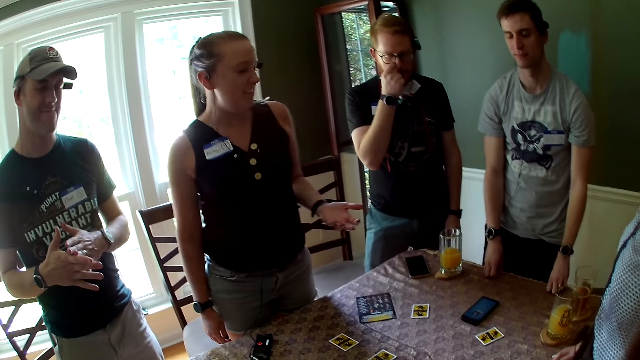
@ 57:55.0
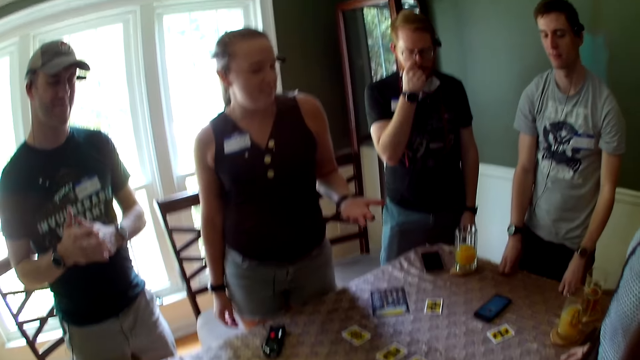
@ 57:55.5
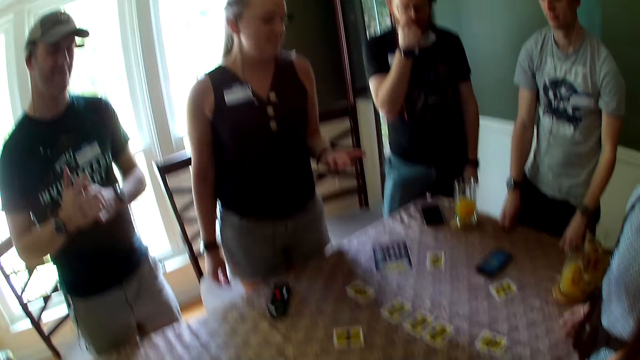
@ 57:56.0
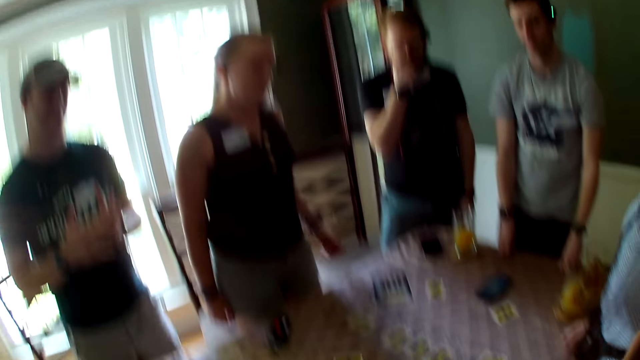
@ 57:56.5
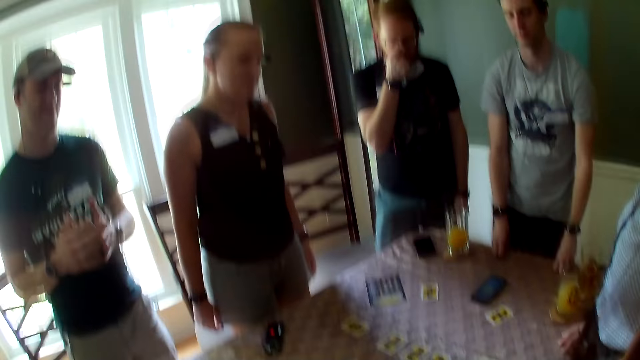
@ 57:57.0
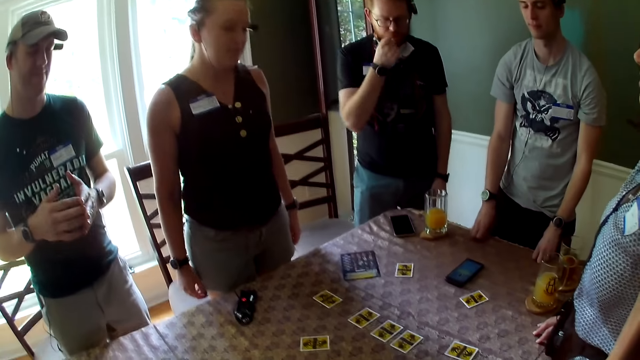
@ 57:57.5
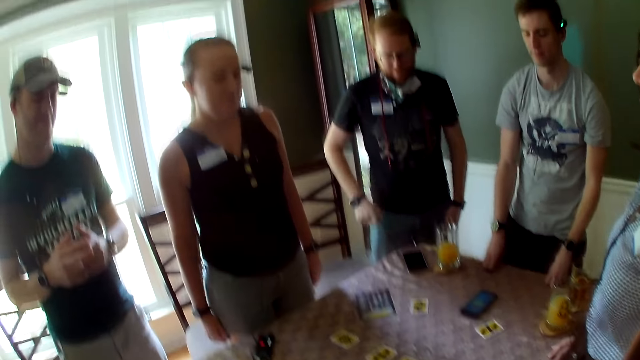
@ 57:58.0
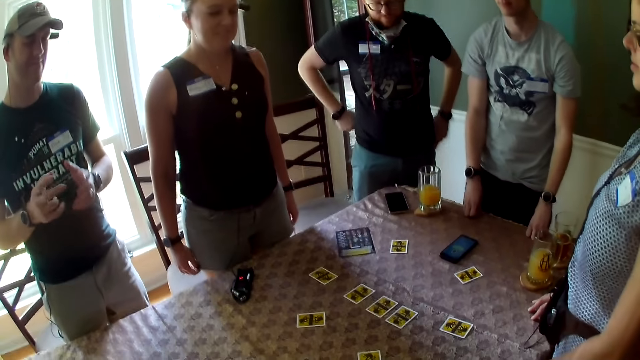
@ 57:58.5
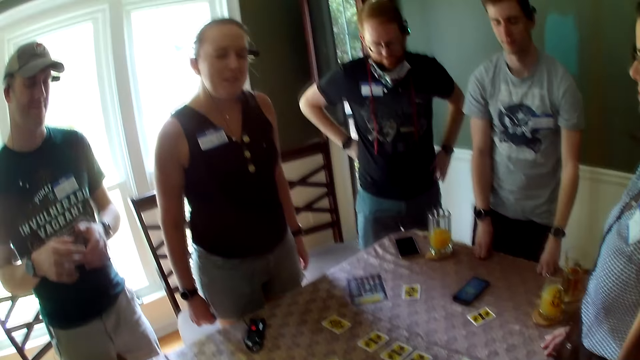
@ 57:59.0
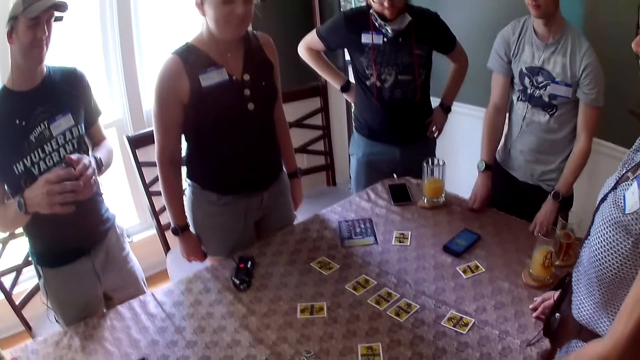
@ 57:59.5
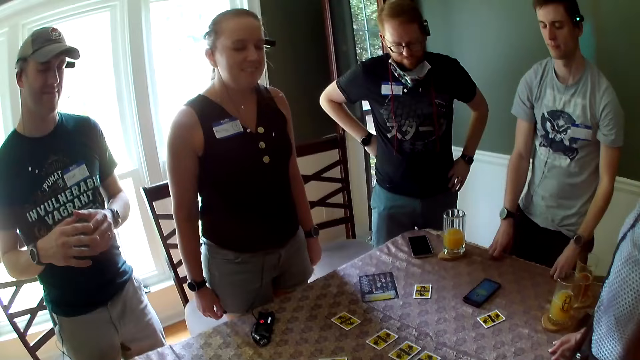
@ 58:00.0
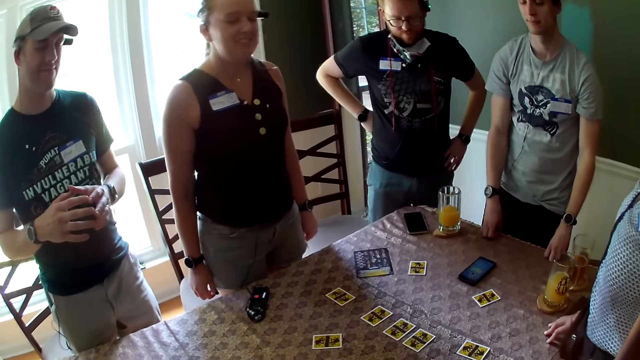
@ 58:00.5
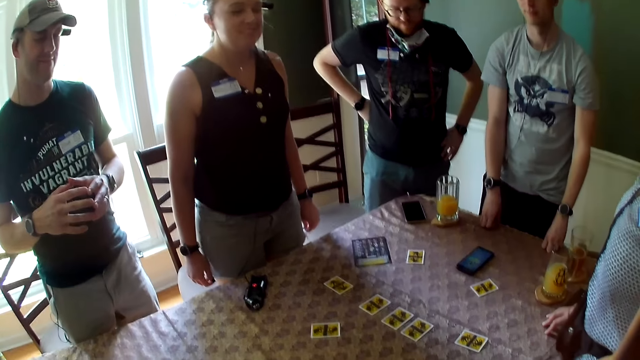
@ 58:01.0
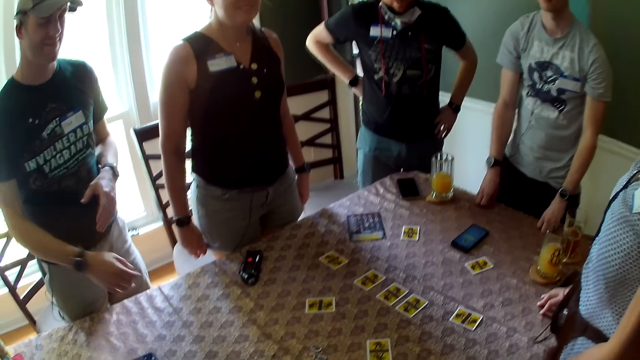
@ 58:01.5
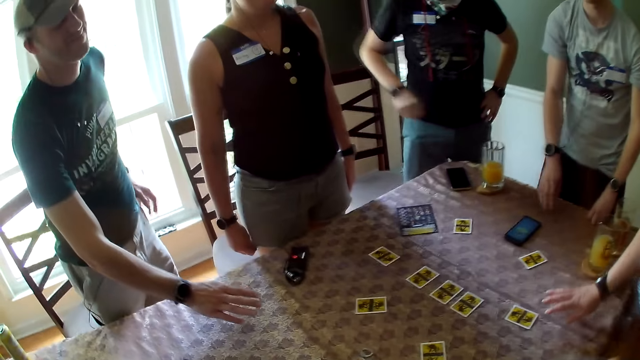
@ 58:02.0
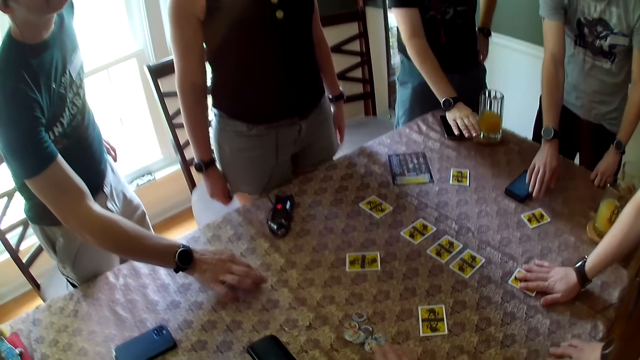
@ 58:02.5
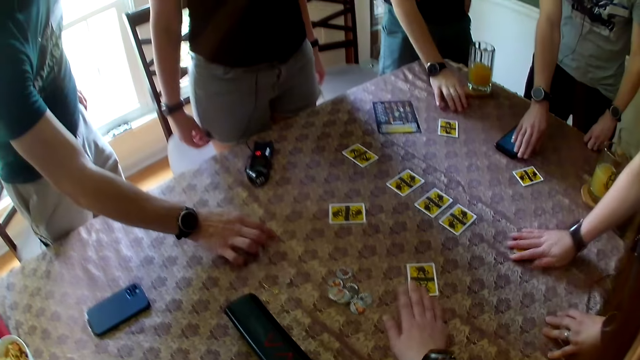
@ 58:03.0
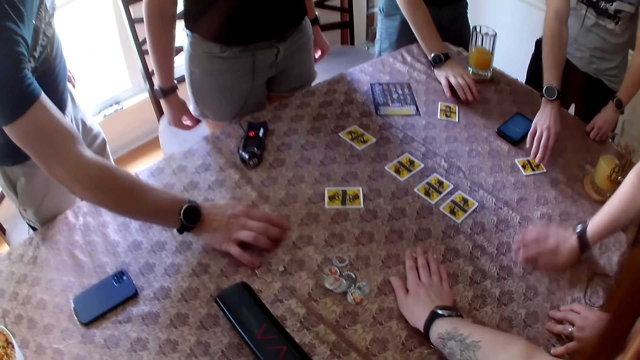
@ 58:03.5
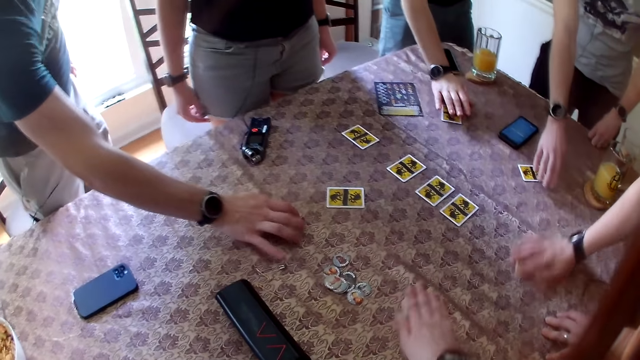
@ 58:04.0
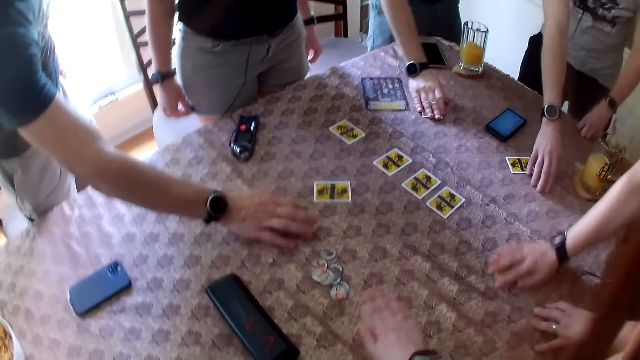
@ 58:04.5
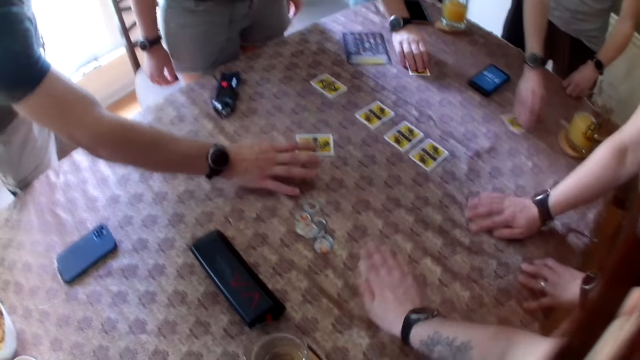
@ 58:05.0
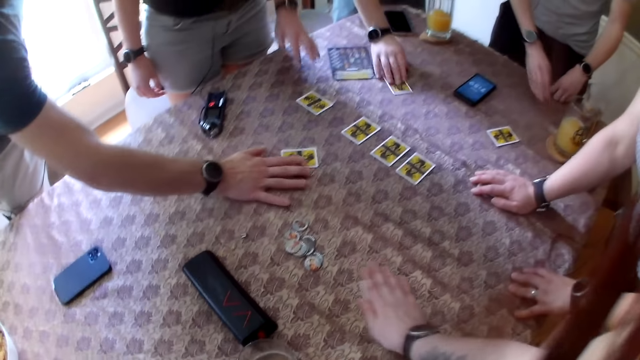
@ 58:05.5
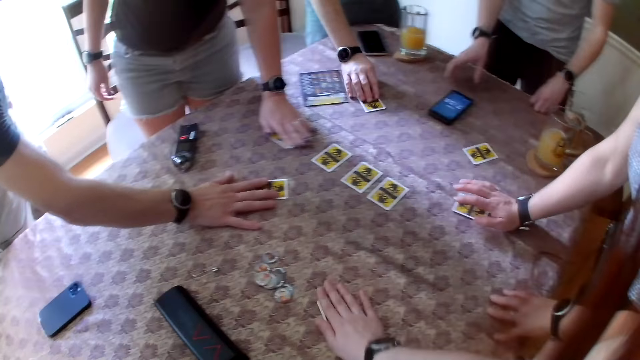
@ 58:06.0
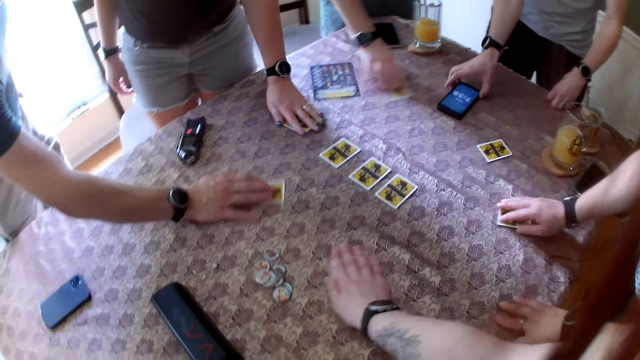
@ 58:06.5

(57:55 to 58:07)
A woman reaches for a card on the table with her right hand. A man reaches for a card on the table with his right hand. Another man reaches for a card on the table with his right hand. A third man reaches for a card on the table with his right hand. The woman moves a card around on the table with her right hand. The camera wearer reaches for a card on the table with her right hand. She moves the card around on the table with her right hand. The second man moves the card around on the table with his right hand. The first man moves the card around on the table with his right hand. The third man moves the card around on the table with his right hand. Another woman reaches for a card on the table with her left hand and moves the card around on the table with her left hand. The first man adjusts the phone on the table with his right hand.

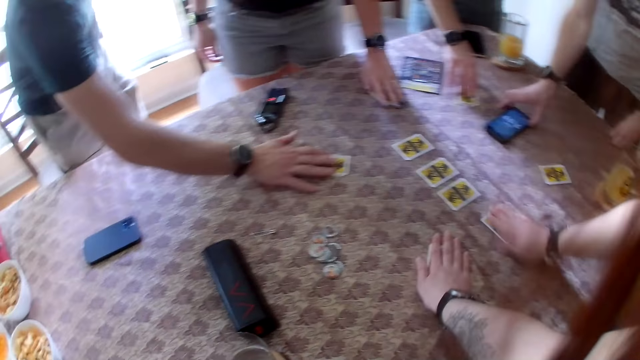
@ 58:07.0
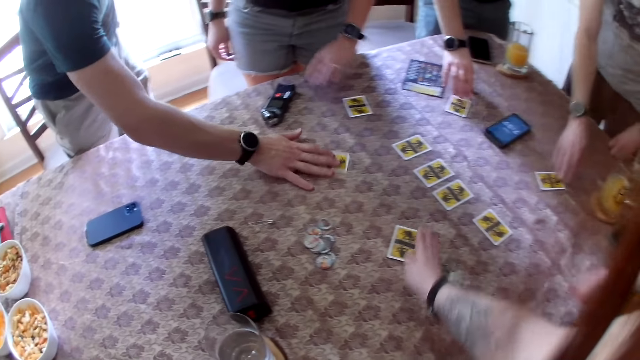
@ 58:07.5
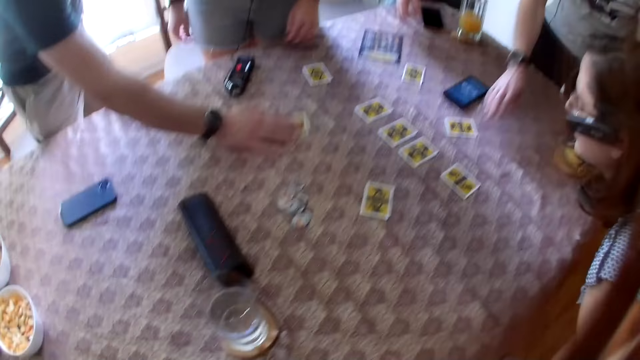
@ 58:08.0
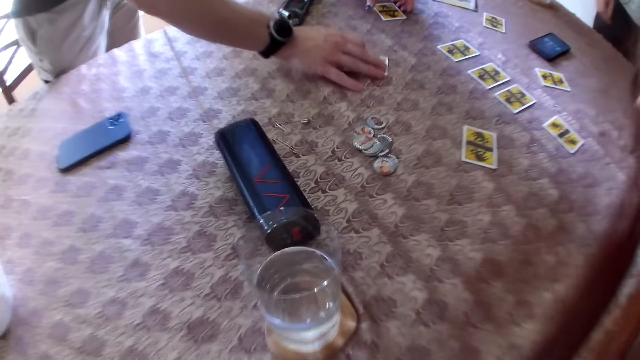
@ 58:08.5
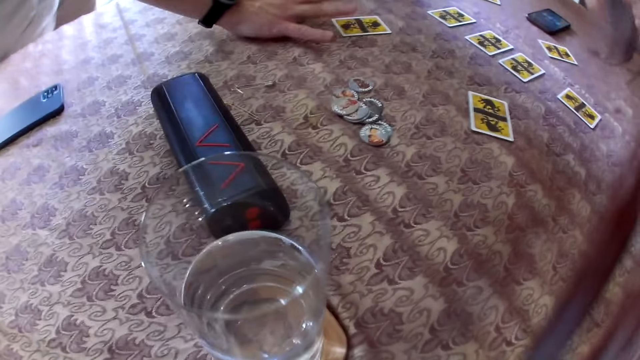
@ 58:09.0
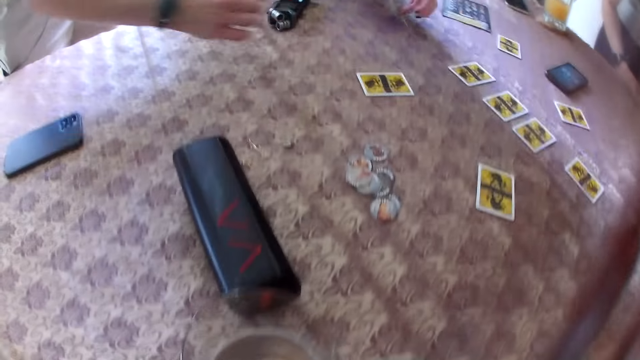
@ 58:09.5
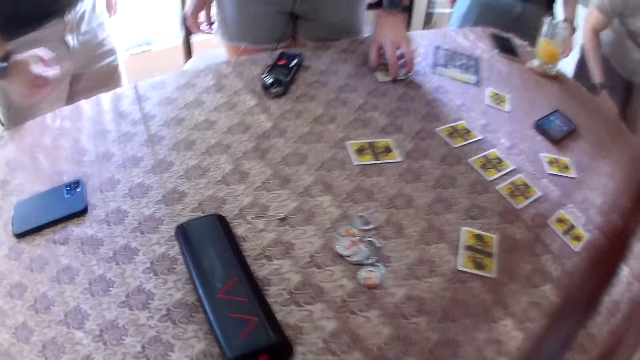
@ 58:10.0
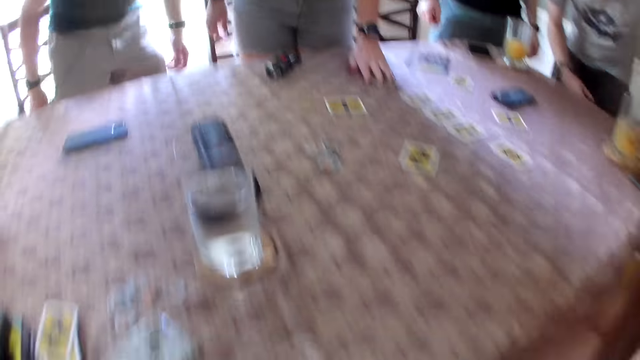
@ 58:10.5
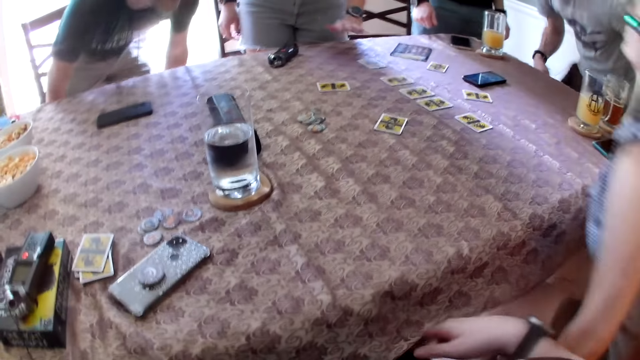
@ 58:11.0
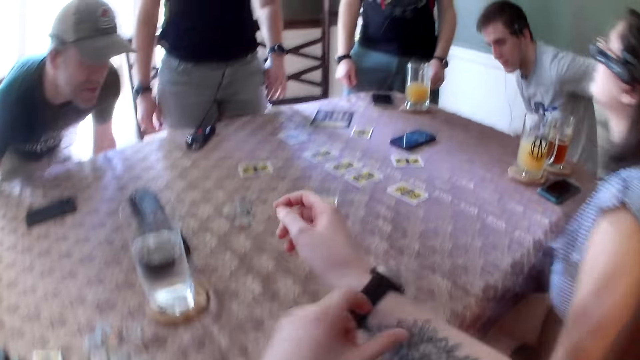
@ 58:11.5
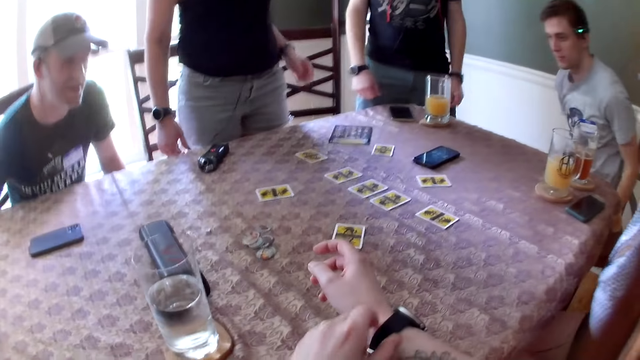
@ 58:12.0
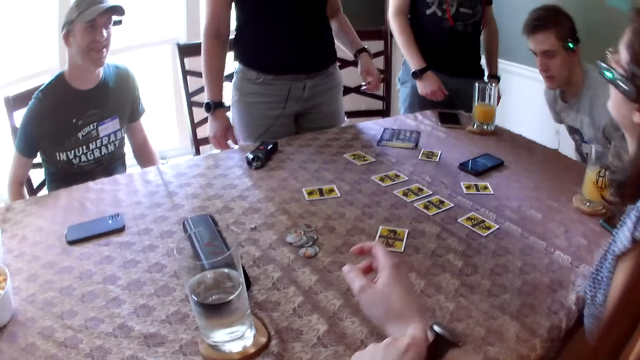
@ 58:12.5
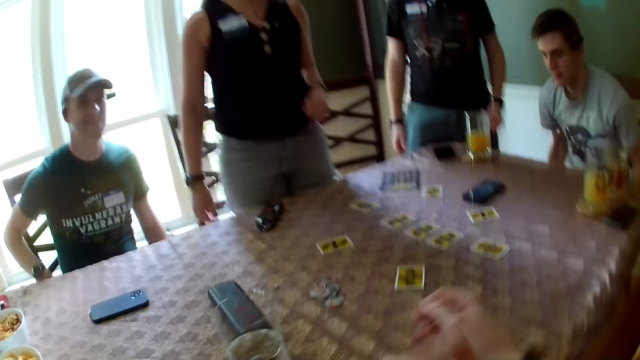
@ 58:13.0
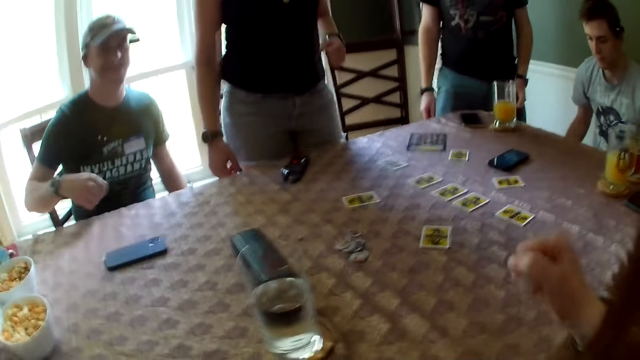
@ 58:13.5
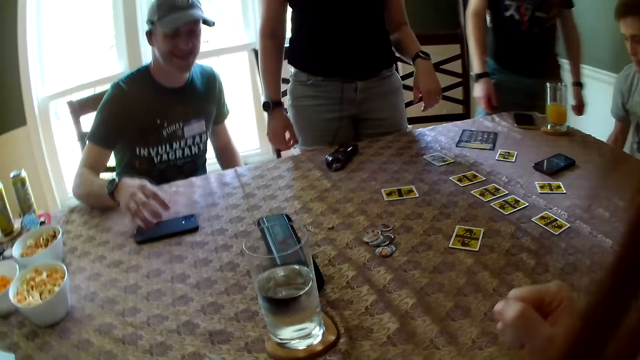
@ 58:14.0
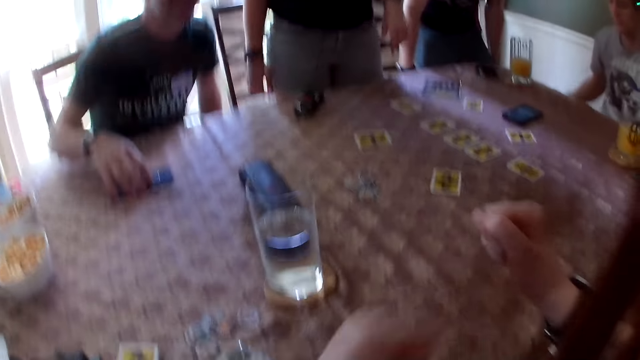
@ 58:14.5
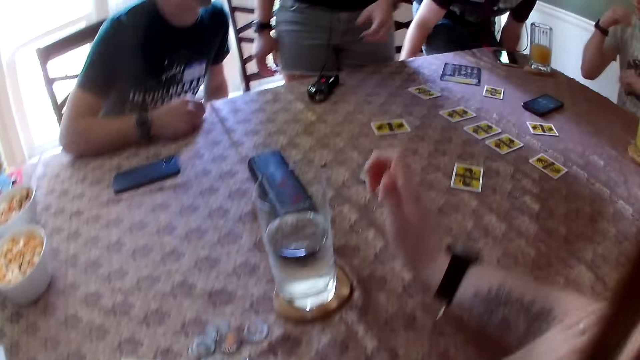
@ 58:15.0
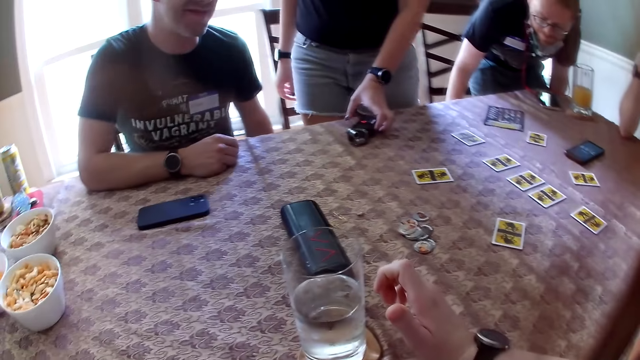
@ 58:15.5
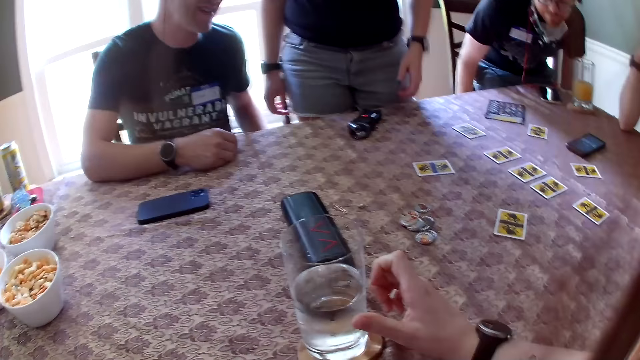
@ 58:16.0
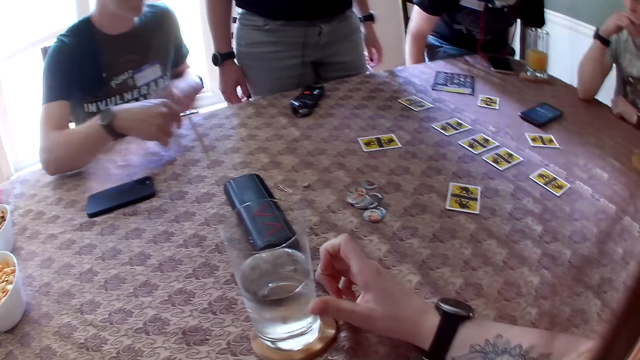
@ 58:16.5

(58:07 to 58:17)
A woman picks up the card on the table with her right hand and puts the card on the table. A man adjusts the card on the table with his right hand. The woman sits on the chair. The camera wearer sits on the chair. The man sits on the chair. Another woman adjusts the card on the table with her left hand. Another man converses with the camera wearer and the other people. The second man sits on the chair. The camera wearer adjusts the watch on her right wrist with her left hand. The second woman converses with a third man and the second man. The camera wearer converses with the group of people. She gesticulates with her hand and puts her right hand on the table. The third man sits on the chair.
